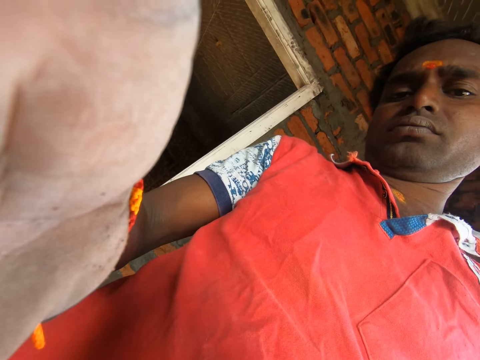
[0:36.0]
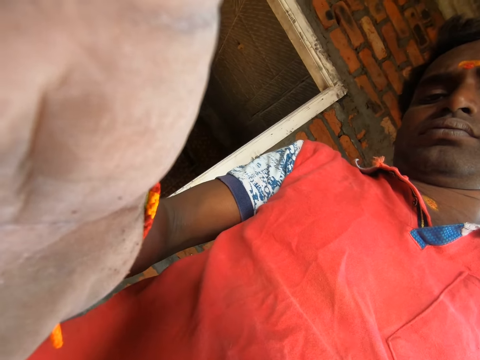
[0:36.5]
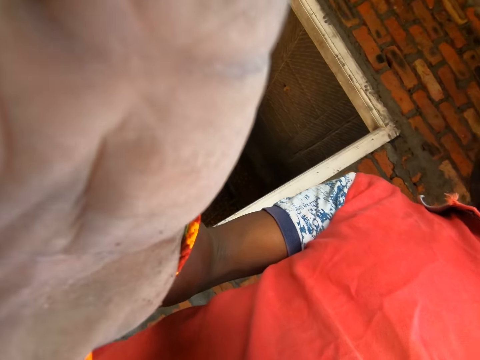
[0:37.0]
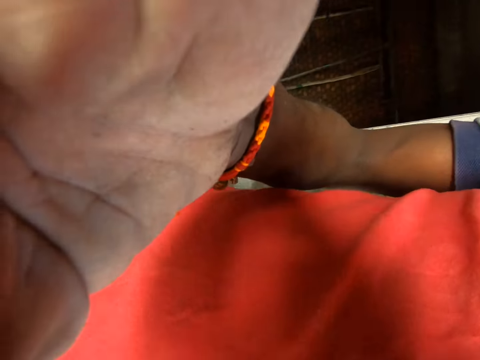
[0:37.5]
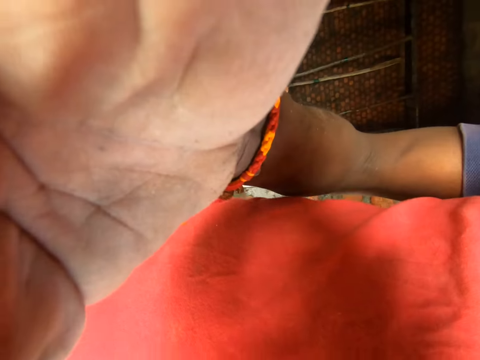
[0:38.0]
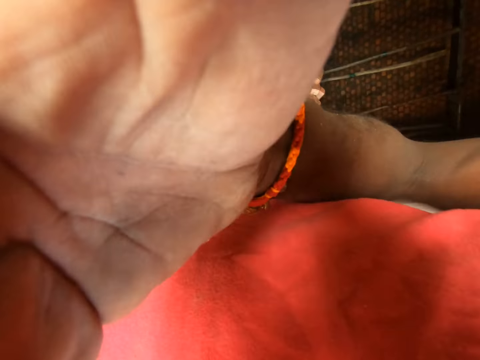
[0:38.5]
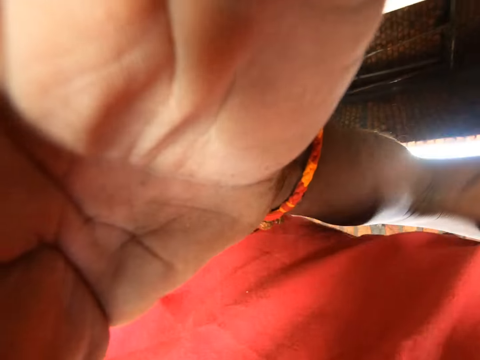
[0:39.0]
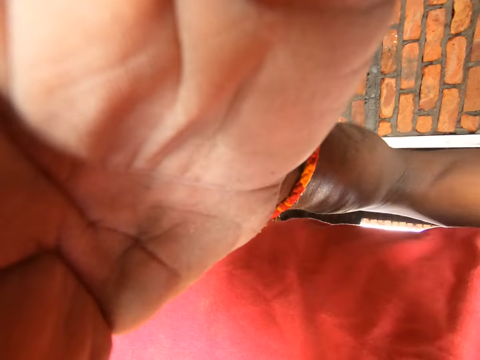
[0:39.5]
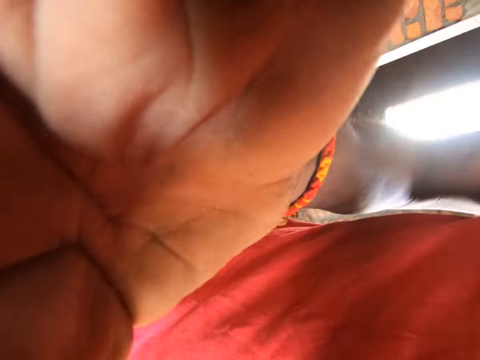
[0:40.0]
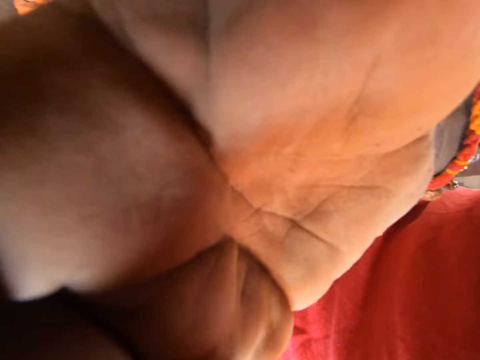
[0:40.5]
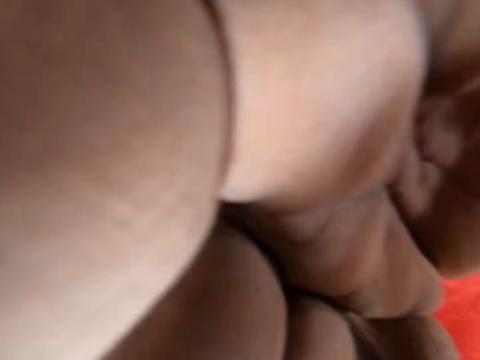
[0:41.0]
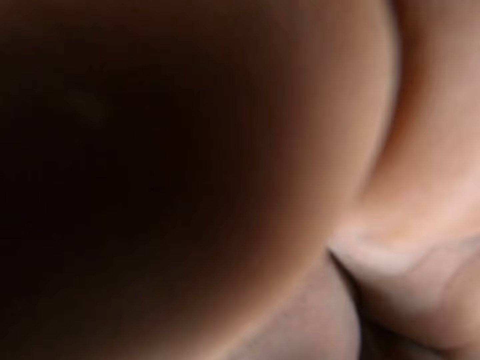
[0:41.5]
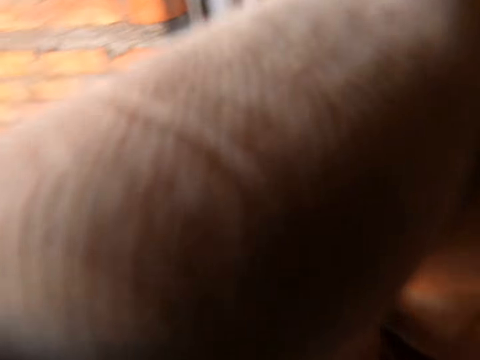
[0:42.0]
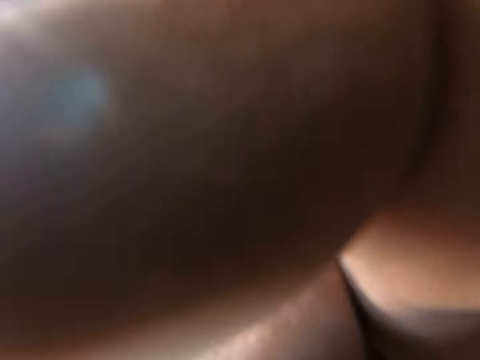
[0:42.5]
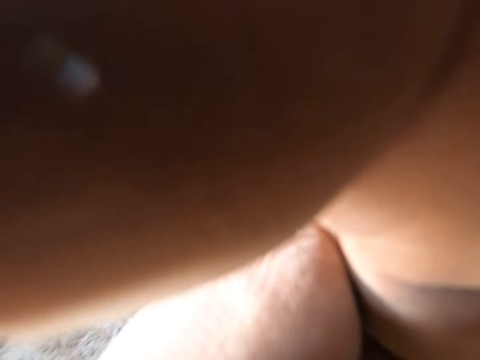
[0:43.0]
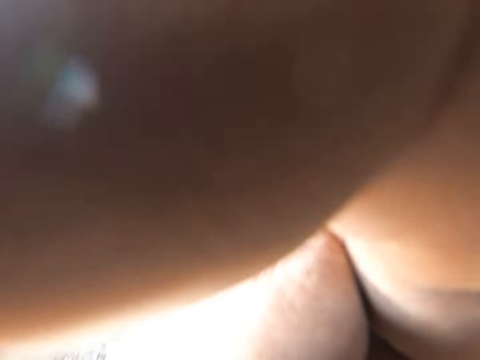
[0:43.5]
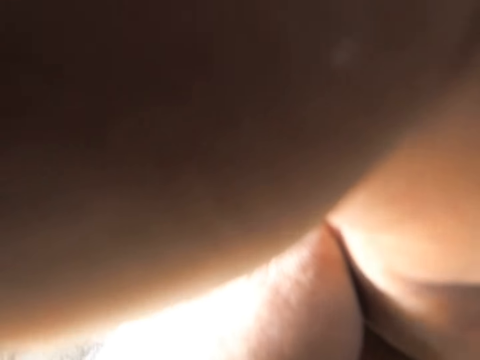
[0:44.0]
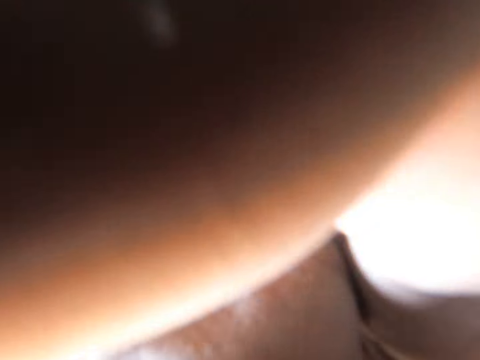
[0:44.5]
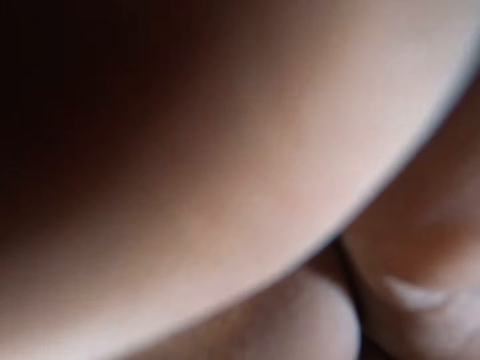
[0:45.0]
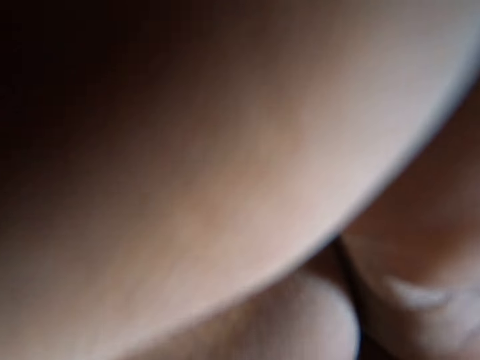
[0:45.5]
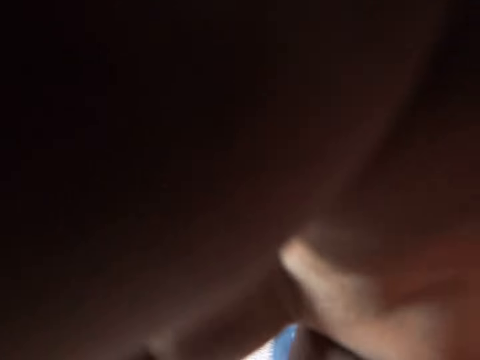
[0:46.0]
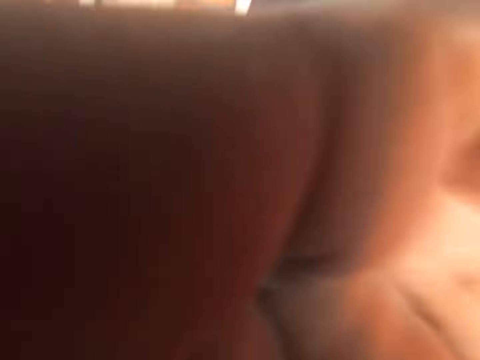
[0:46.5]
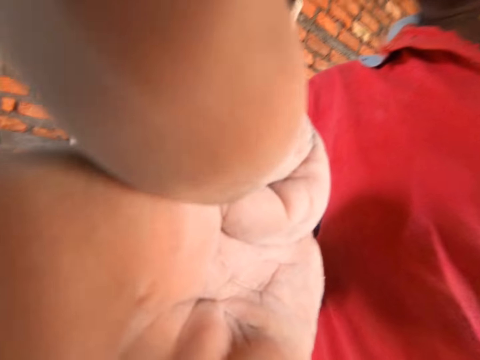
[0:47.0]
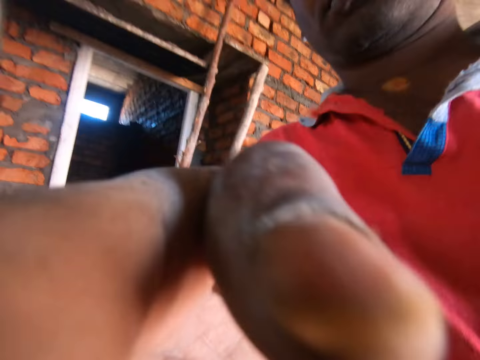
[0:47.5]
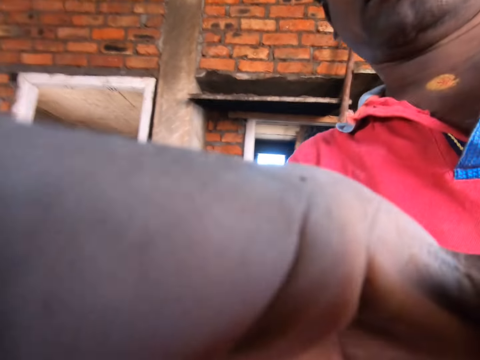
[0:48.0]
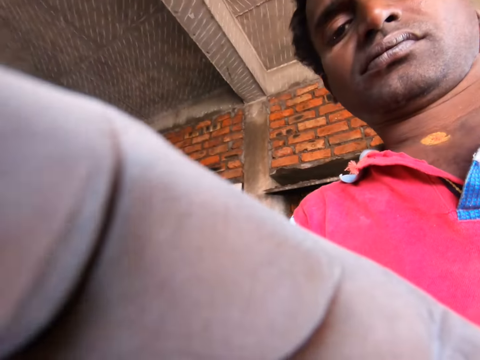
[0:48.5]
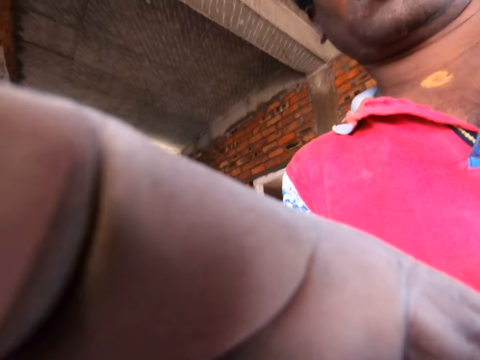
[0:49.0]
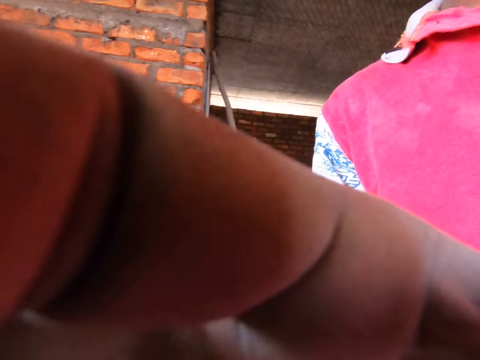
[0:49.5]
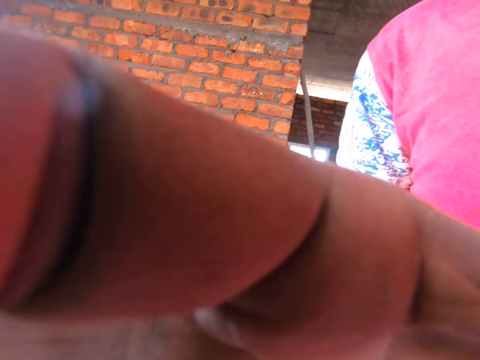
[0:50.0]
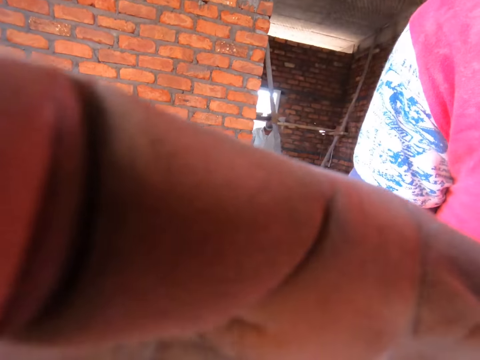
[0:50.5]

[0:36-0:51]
The camera wearer places the camera on something.

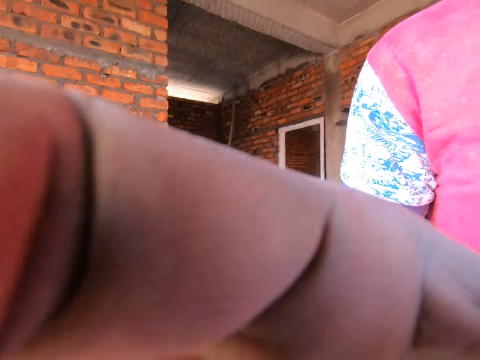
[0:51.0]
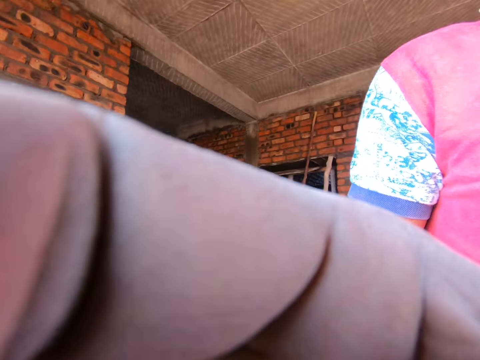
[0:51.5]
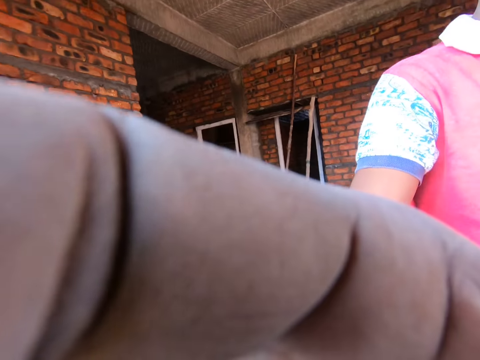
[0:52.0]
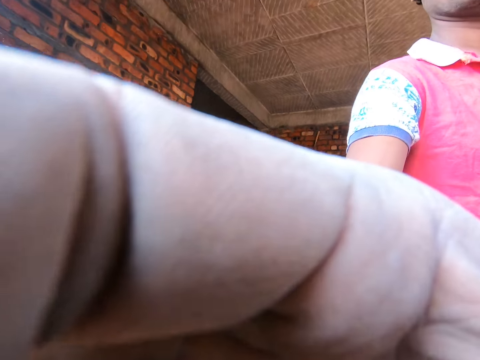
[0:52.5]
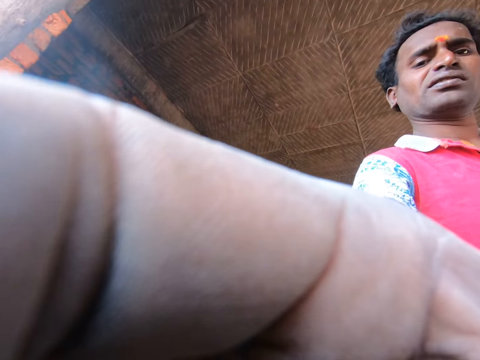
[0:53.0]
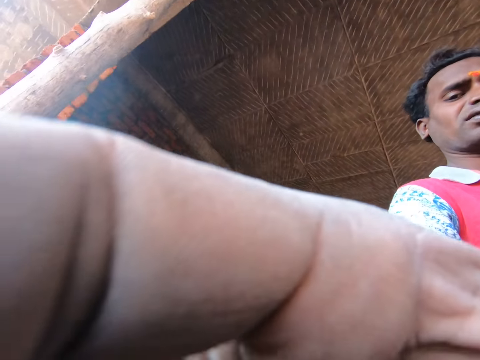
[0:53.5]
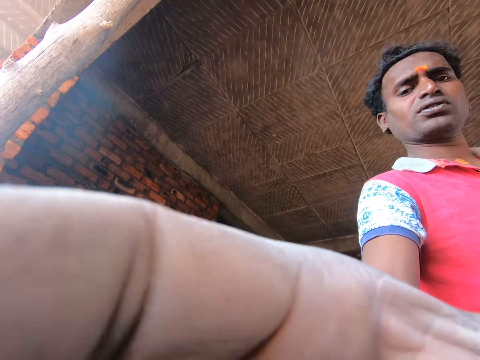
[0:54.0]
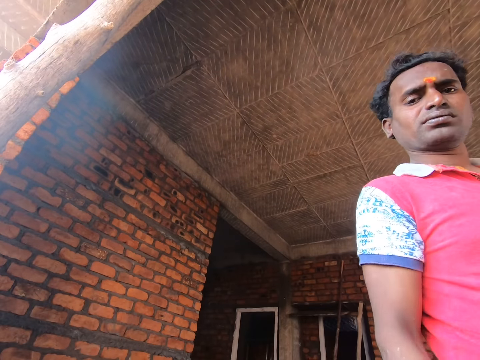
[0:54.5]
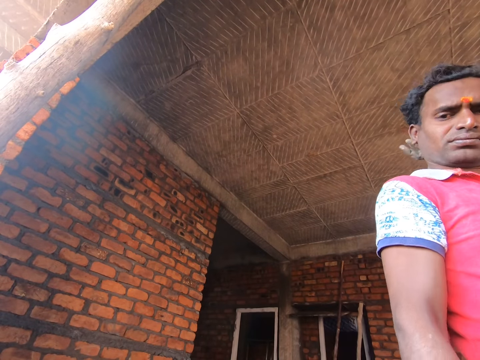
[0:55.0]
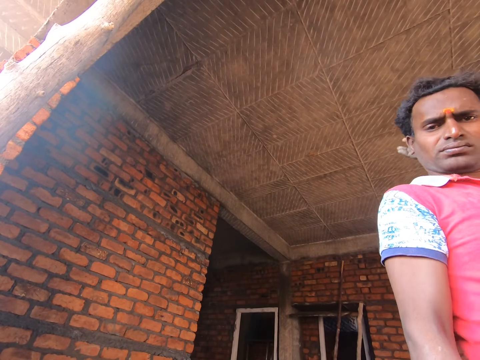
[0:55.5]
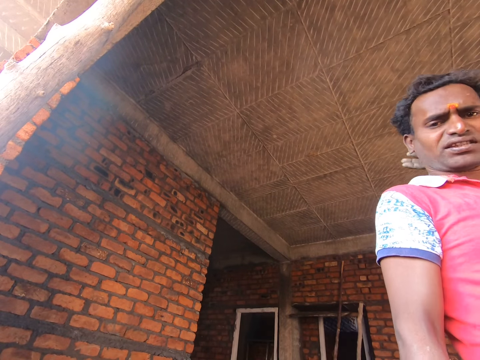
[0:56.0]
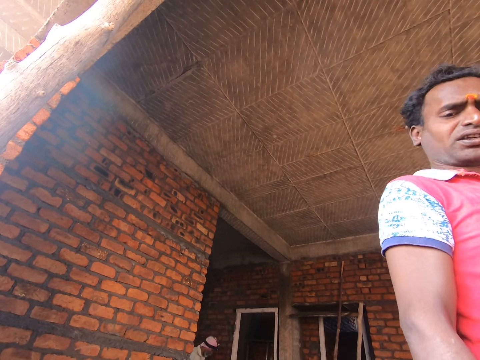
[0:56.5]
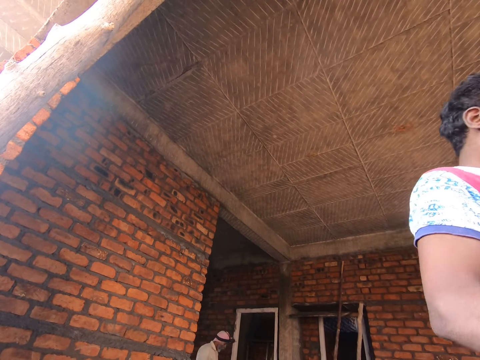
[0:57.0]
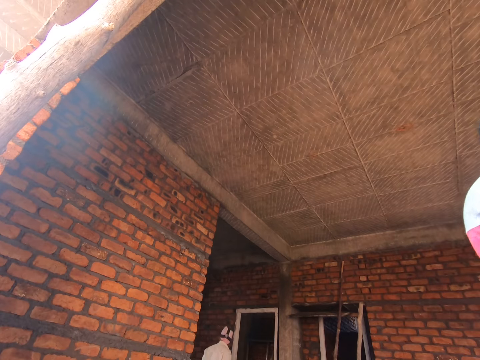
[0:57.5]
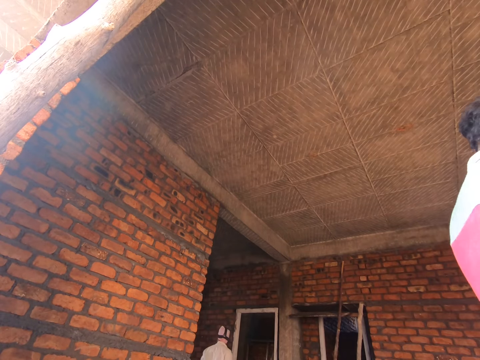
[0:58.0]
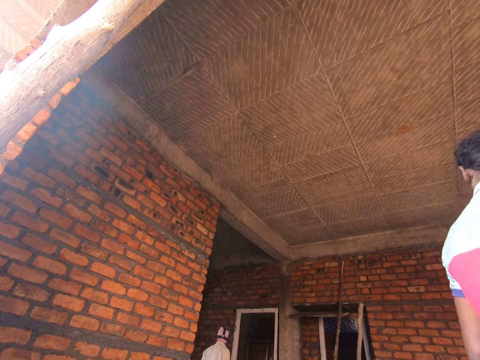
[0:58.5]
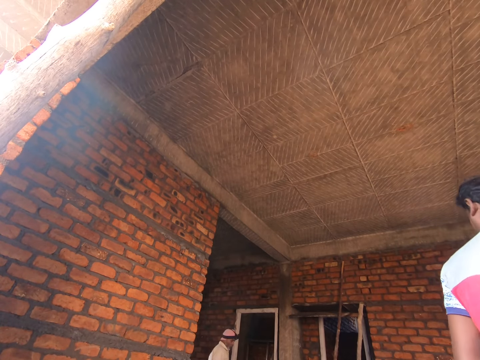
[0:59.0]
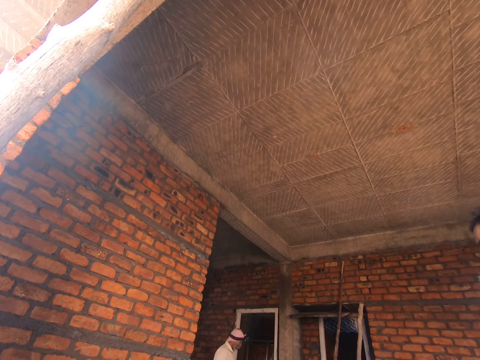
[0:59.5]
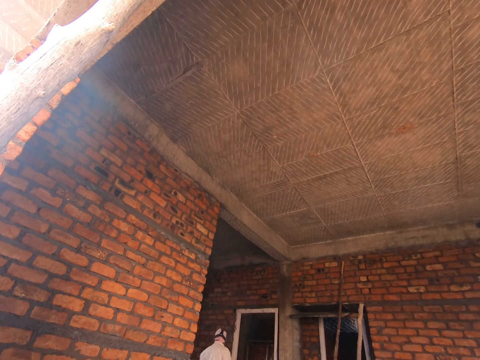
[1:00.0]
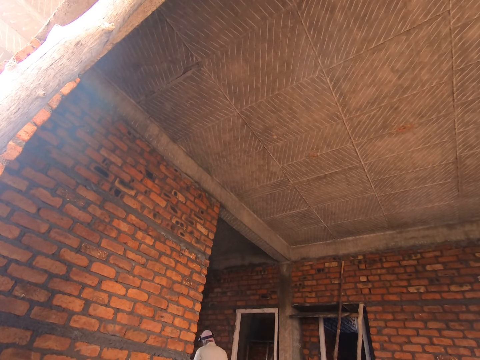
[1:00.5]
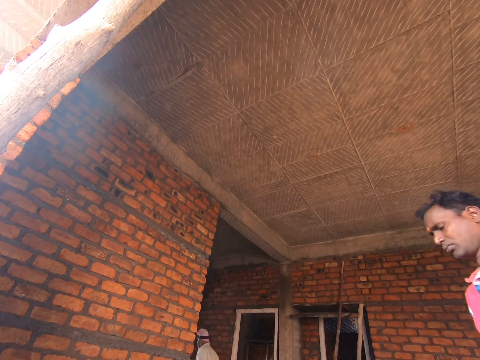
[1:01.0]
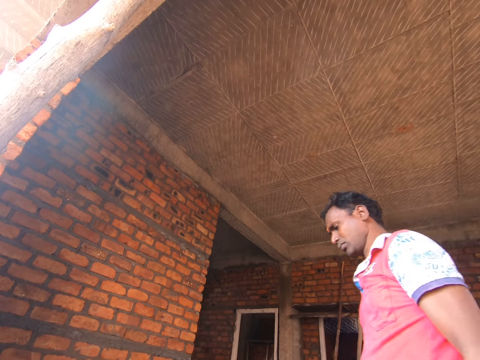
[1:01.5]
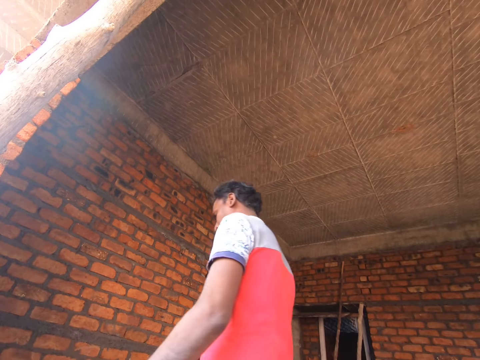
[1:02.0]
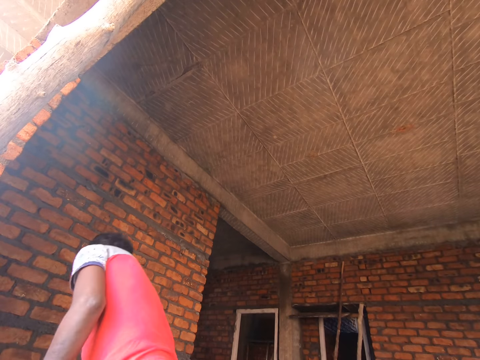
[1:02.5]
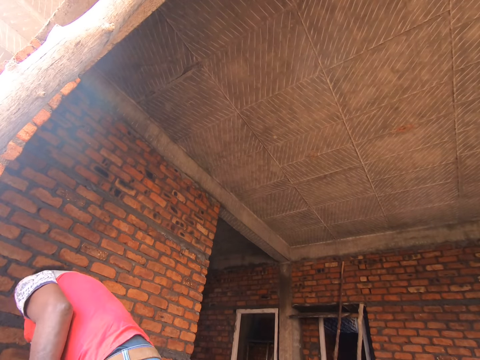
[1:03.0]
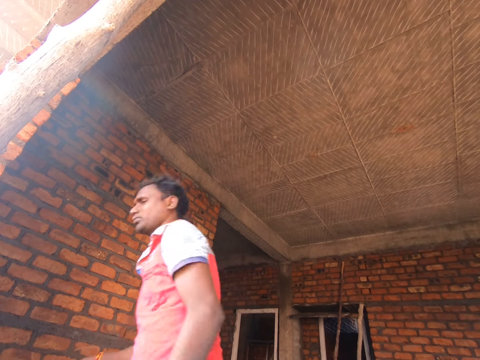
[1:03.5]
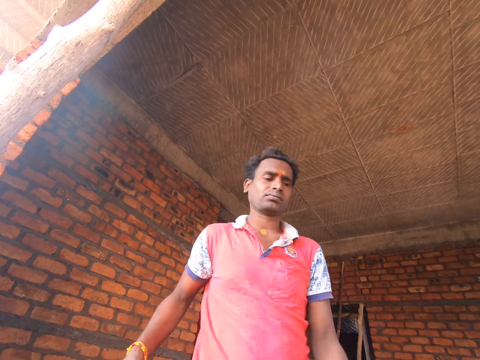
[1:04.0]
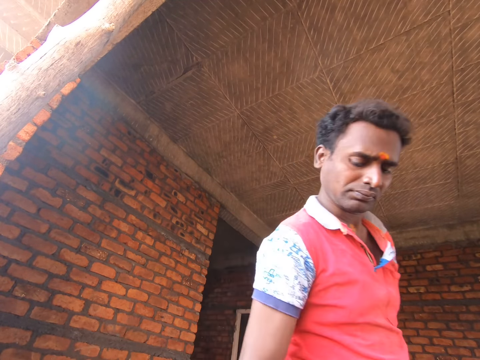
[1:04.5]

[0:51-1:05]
The camera wearer scratches the head. They walk towards something. They turn around the house.
